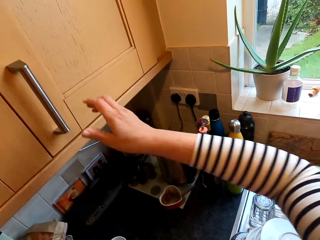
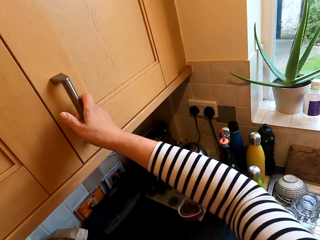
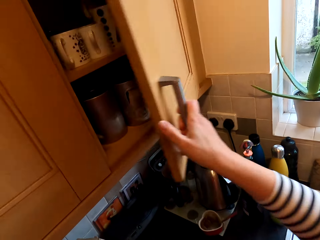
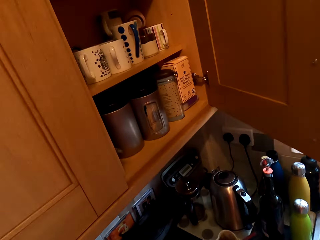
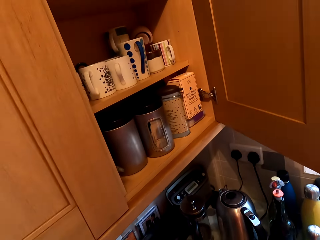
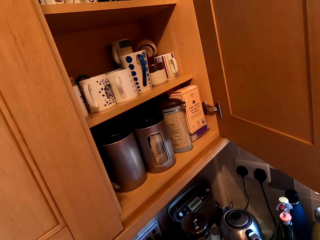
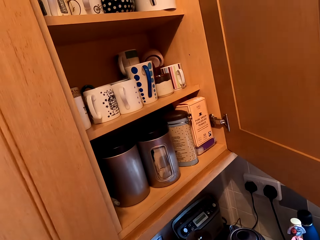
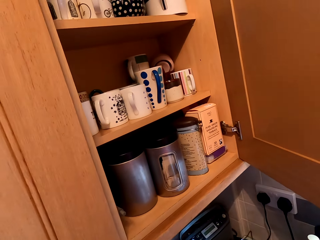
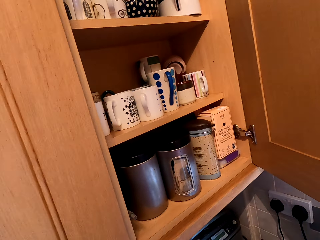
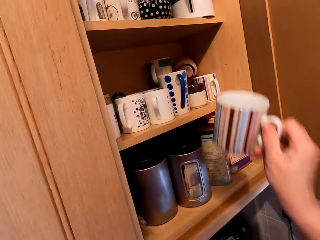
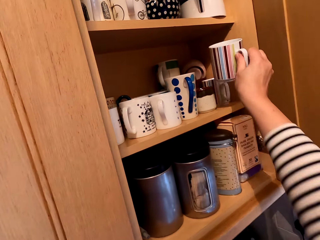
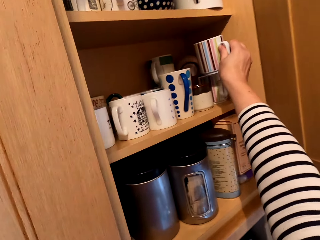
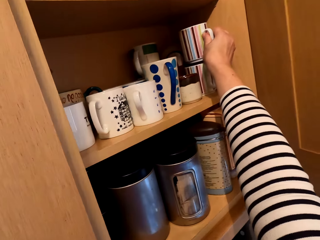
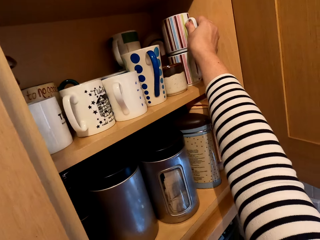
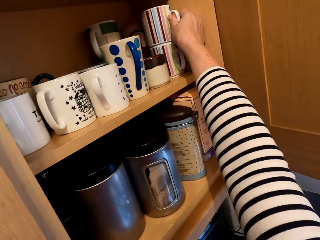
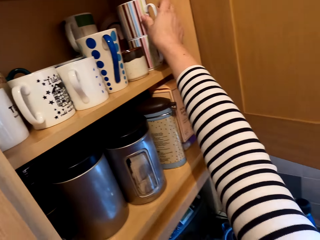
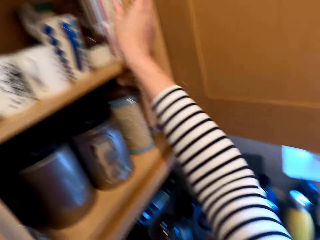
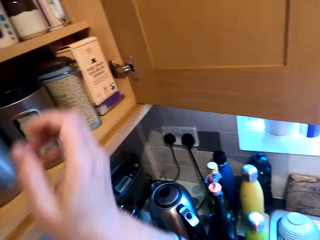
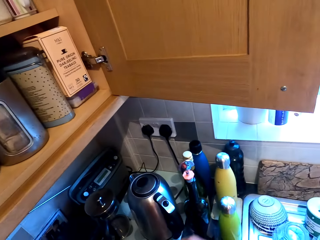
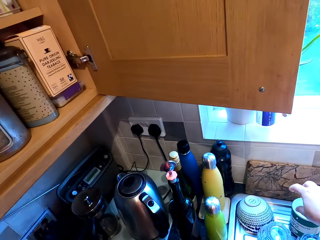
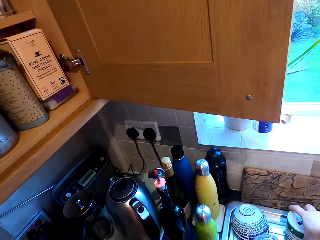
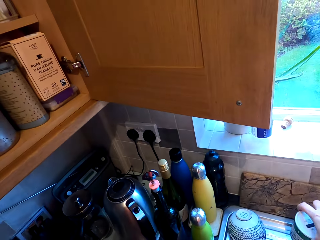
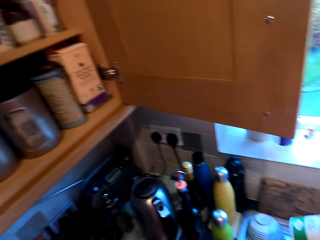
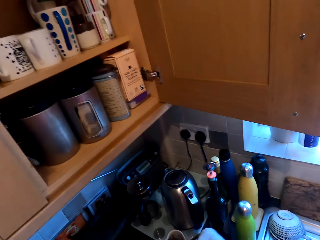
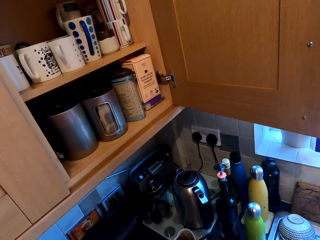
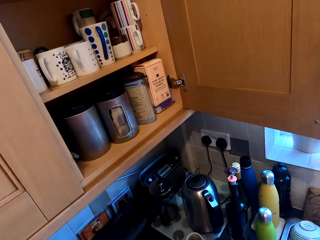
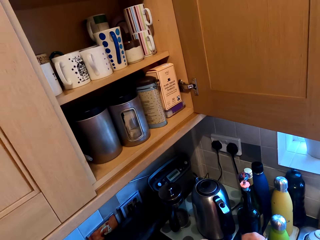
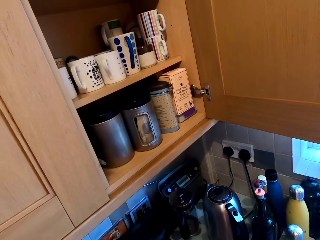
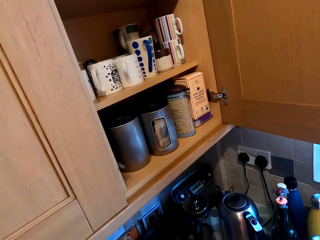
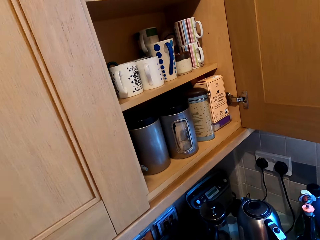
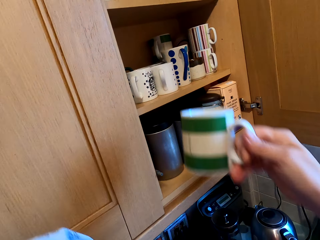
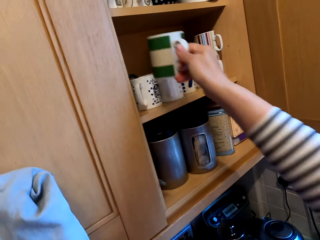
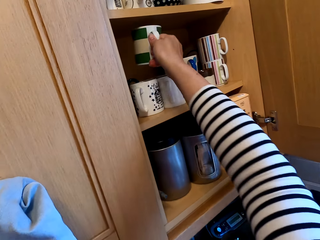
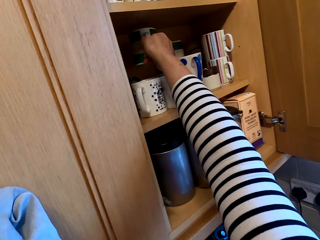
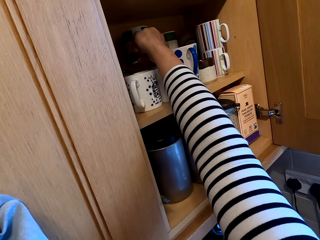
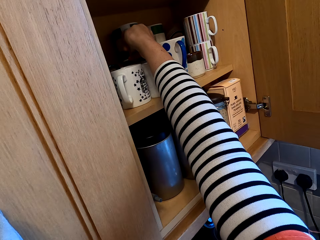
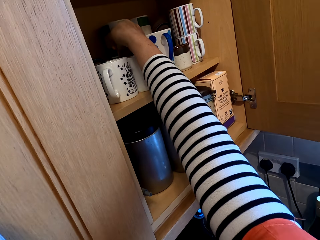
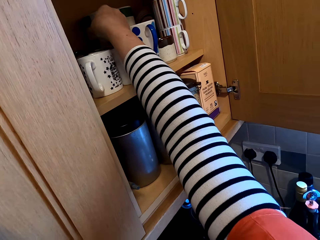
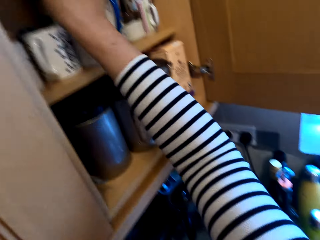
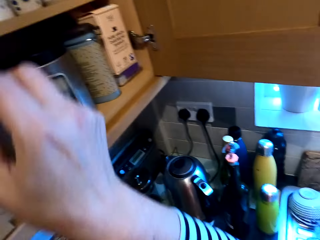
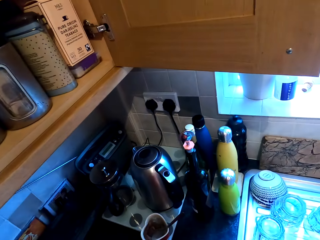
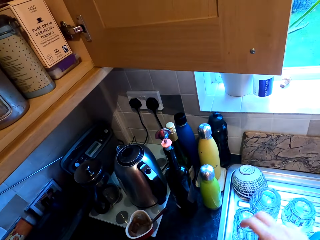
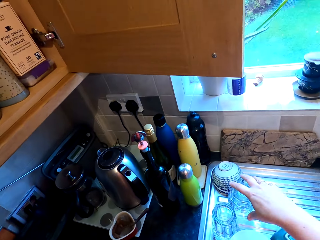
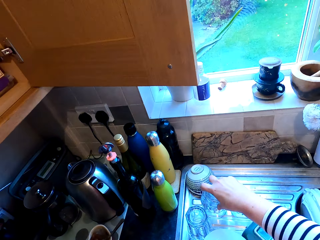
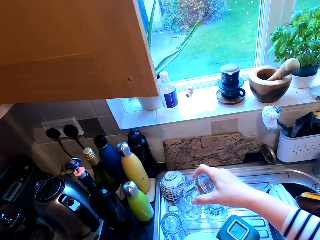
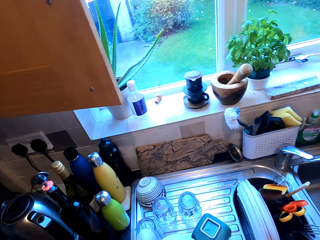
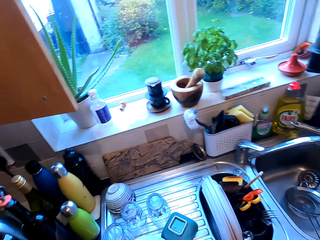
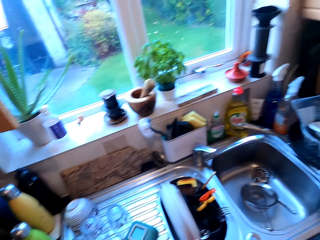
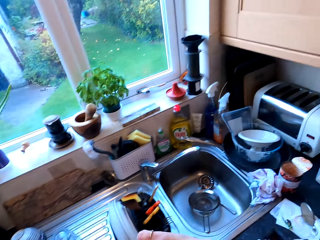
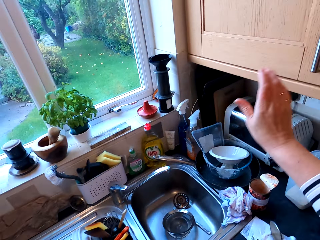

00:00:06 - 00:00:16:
The camera wearer opens the kitchen cabinet. They put a cup in the cabinet. They pick up the cup, wipe the cup, and put the cup in the cabinet. They pick up a glass.

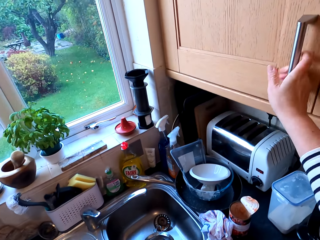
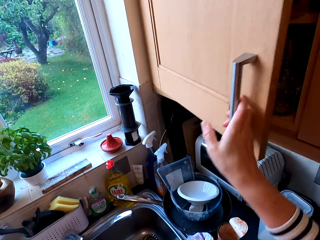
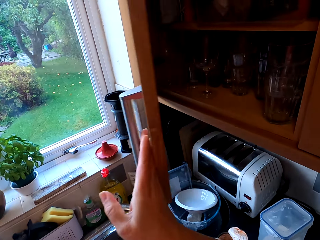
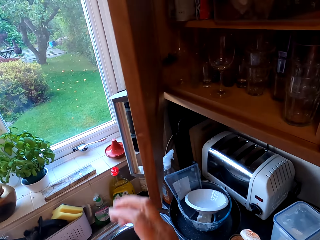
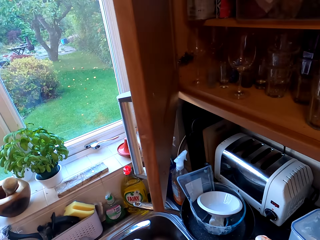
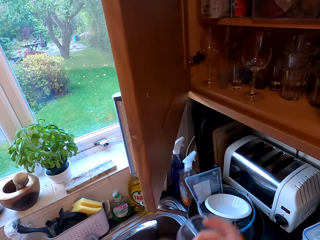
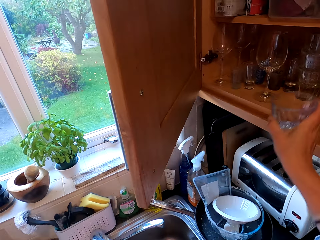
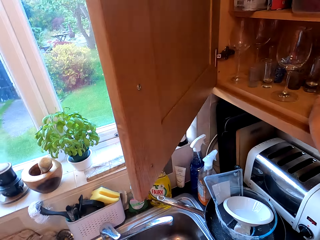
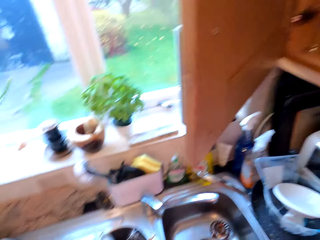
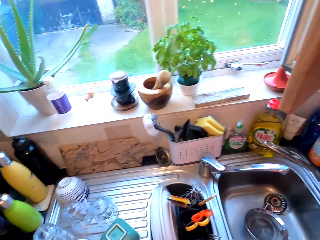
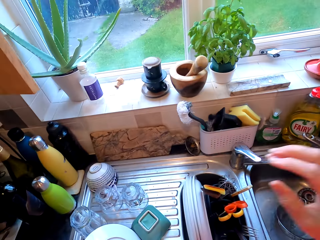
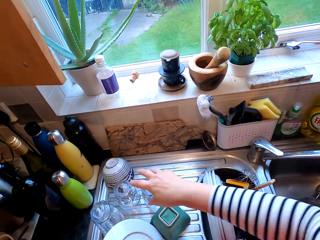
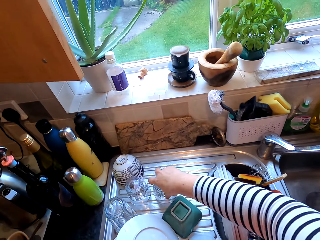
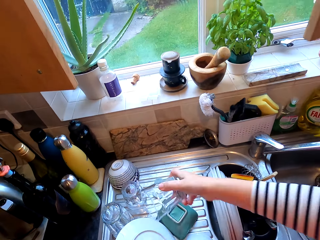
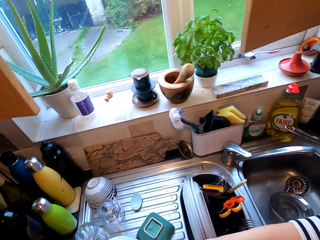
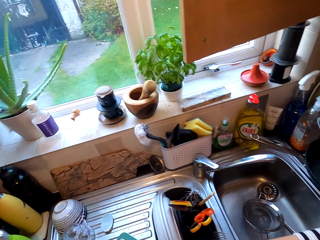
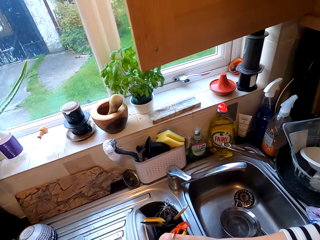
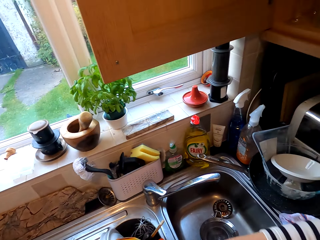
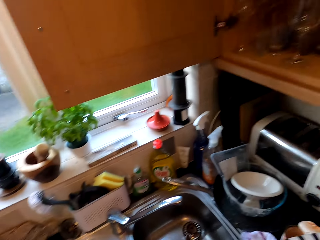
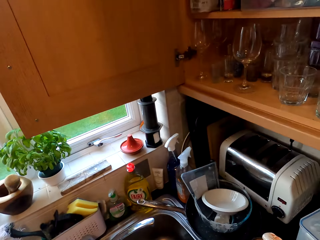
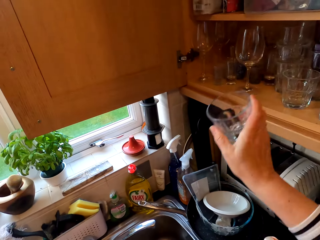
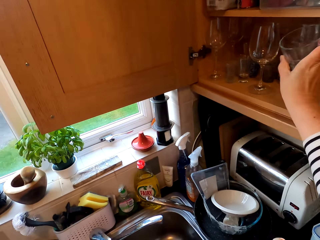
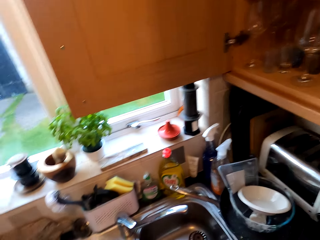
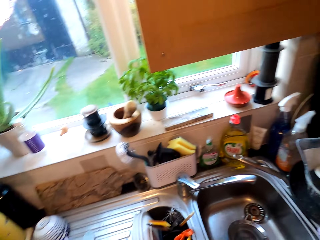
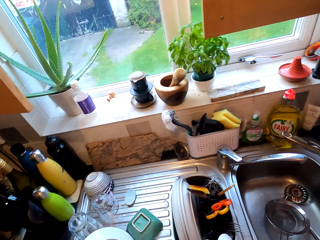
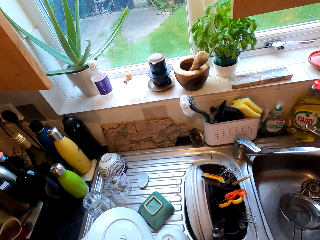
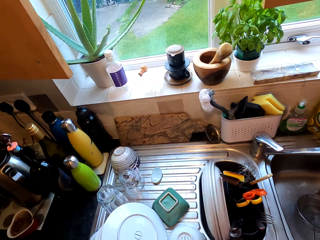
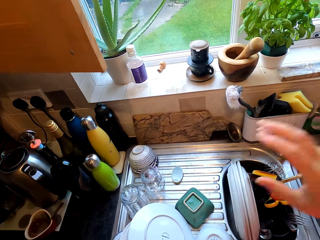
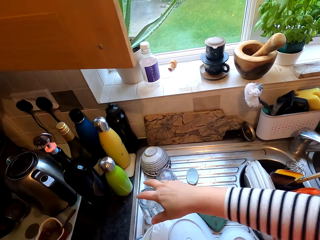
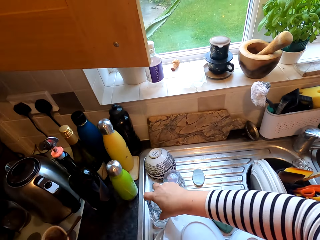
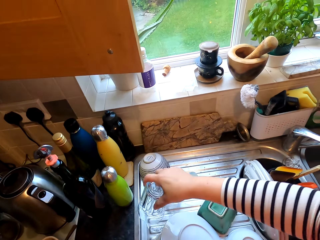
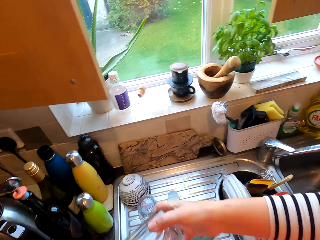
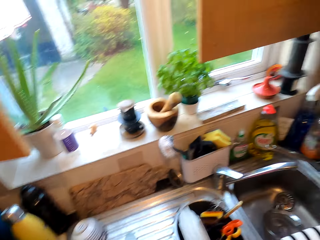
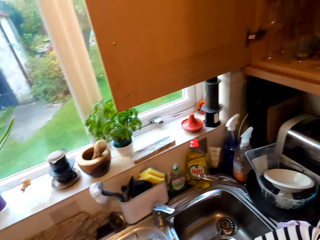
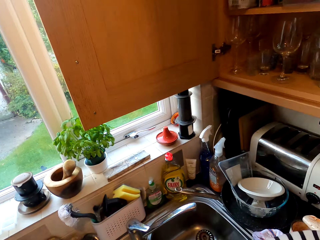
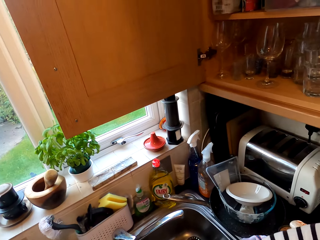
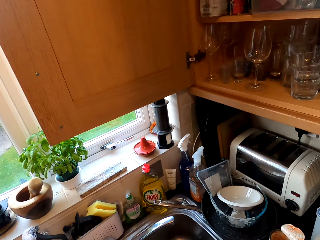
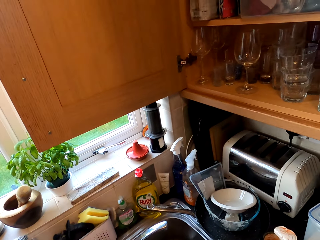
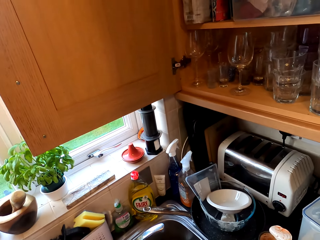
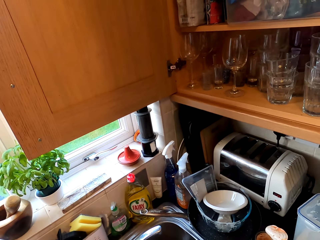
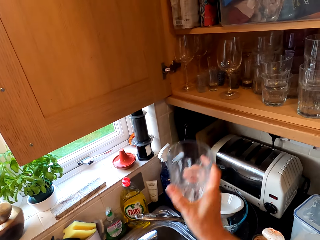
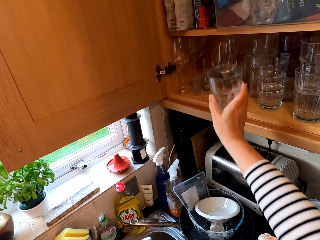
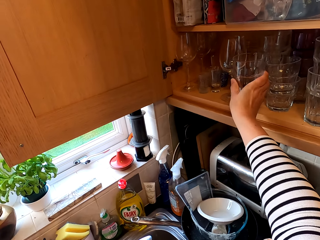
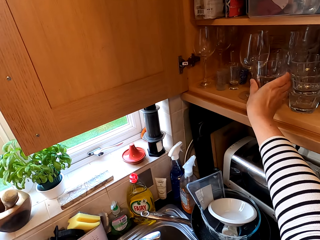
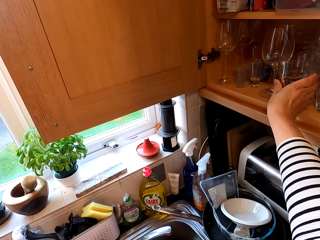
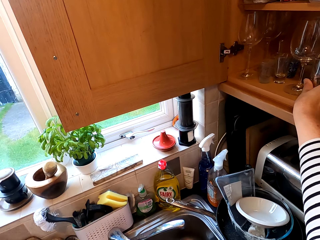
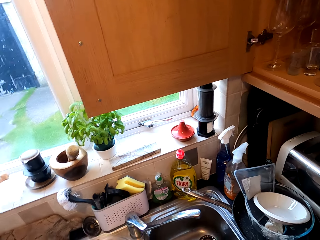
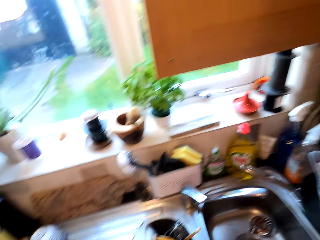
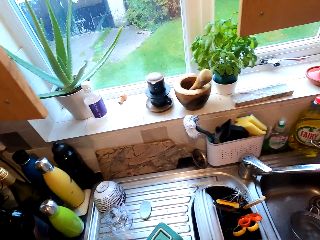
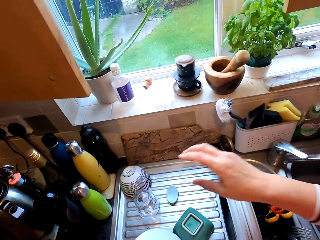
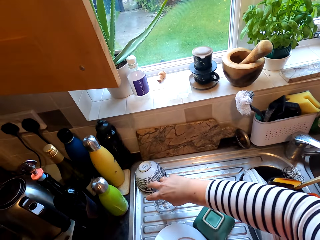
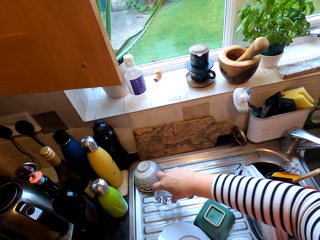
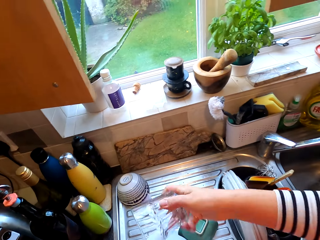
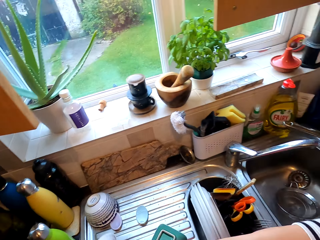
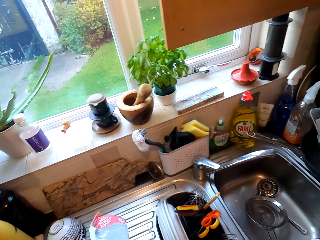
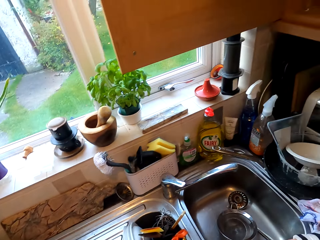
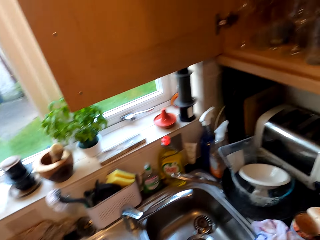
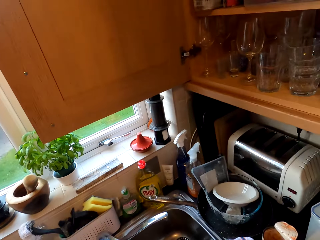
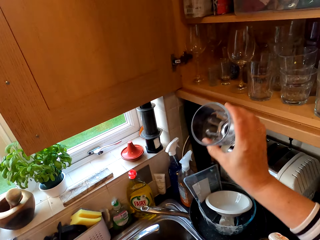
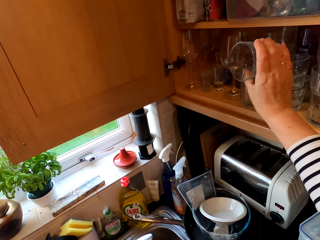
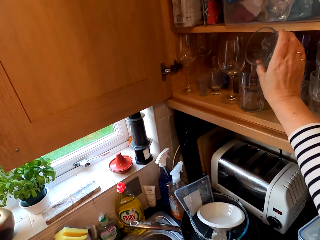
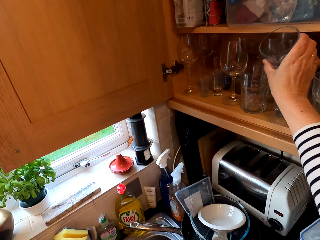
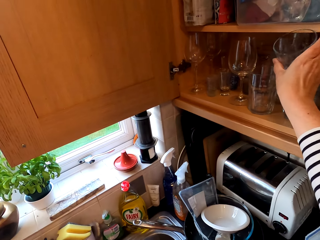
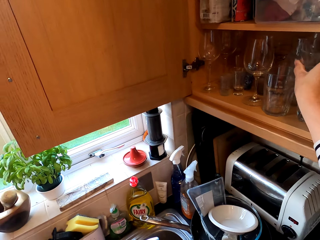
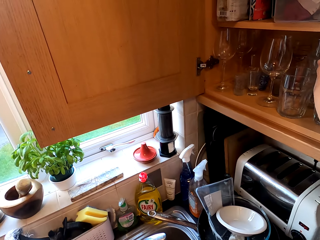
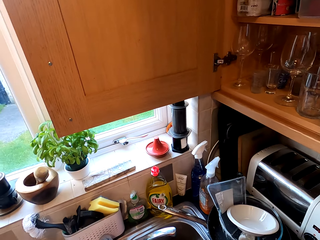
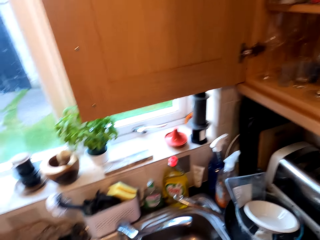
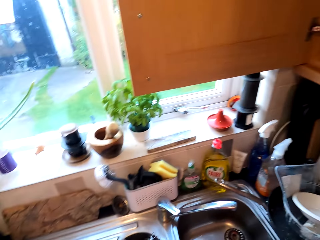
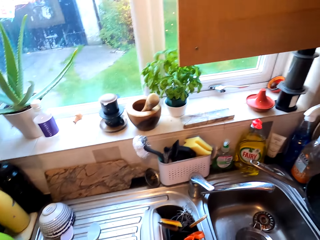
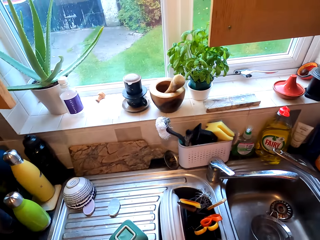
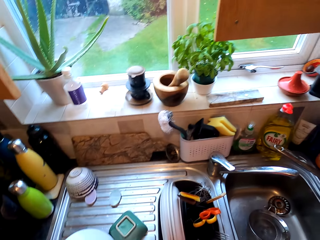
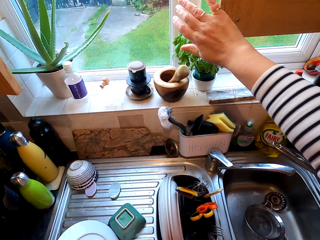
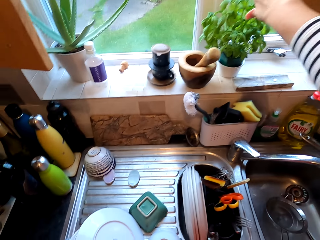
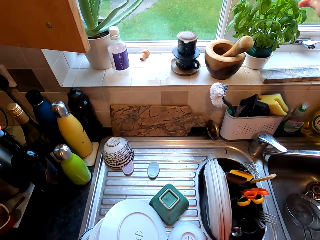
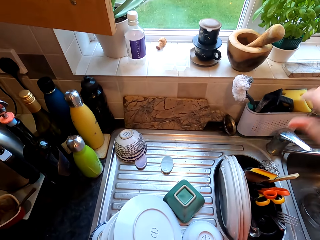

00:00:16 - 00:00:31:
The camera wearer opens the cupboard. They put the glass in the cupboard. They pick up the glass and put the glass in the cupboard. They pick up the glass and put the glass in the cupboard. They pick up the glass, wipe the glass, and put the glass in the cupboard.
